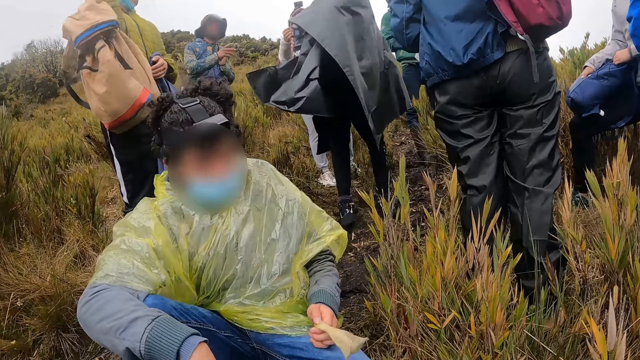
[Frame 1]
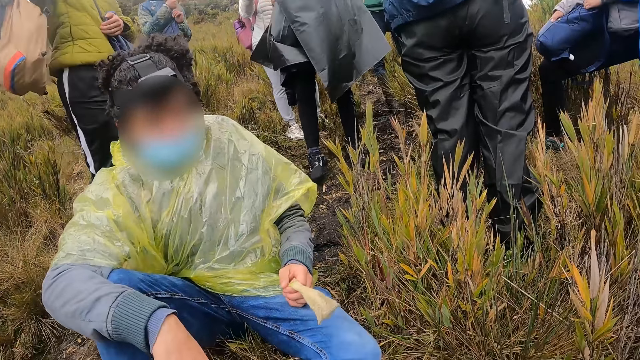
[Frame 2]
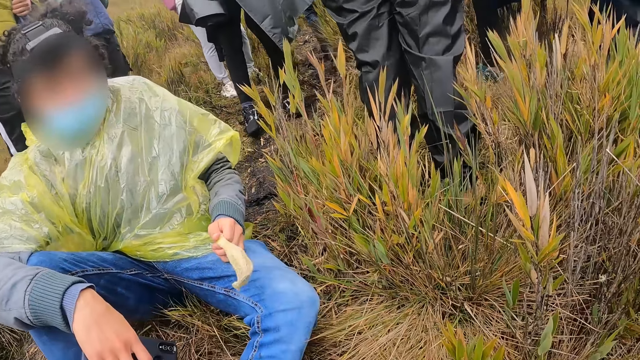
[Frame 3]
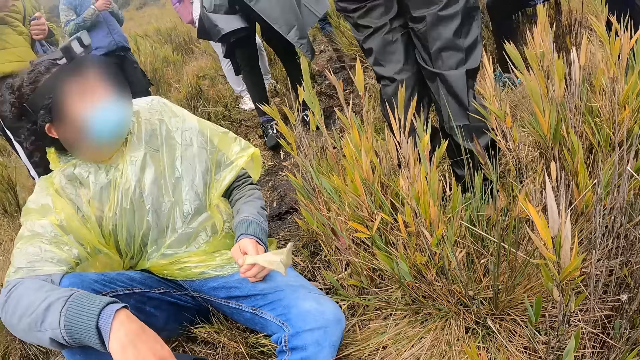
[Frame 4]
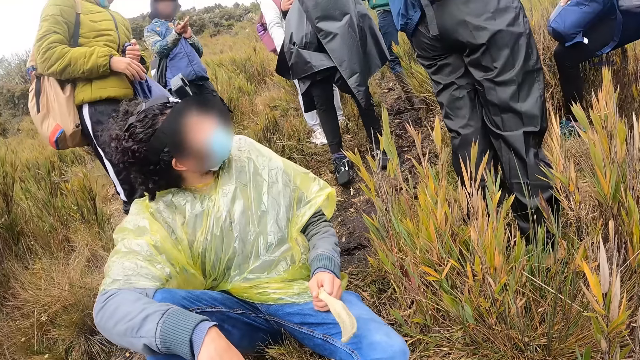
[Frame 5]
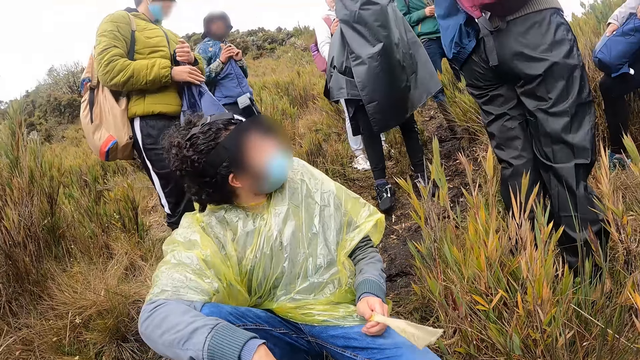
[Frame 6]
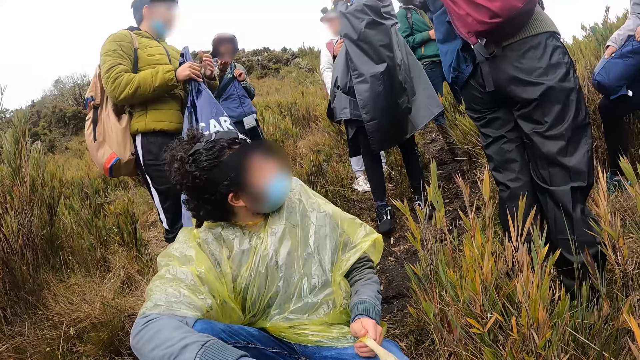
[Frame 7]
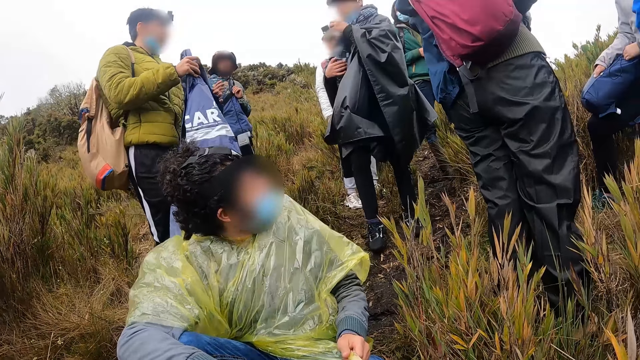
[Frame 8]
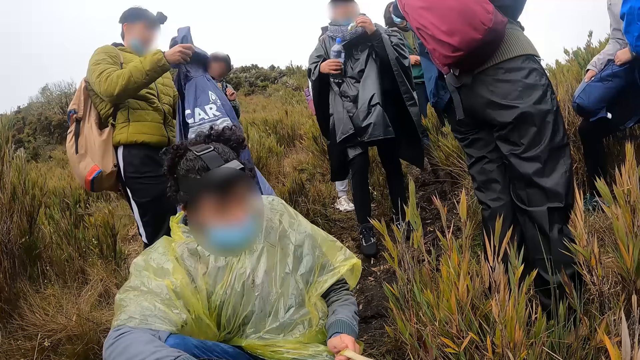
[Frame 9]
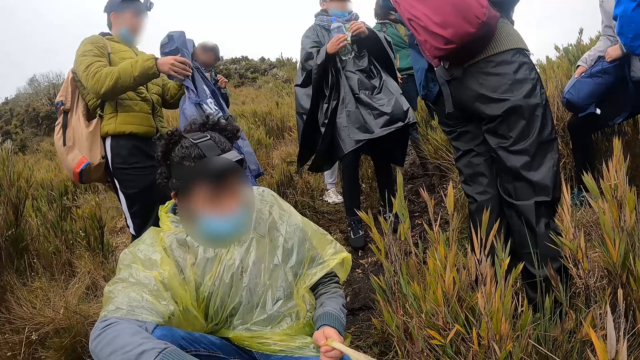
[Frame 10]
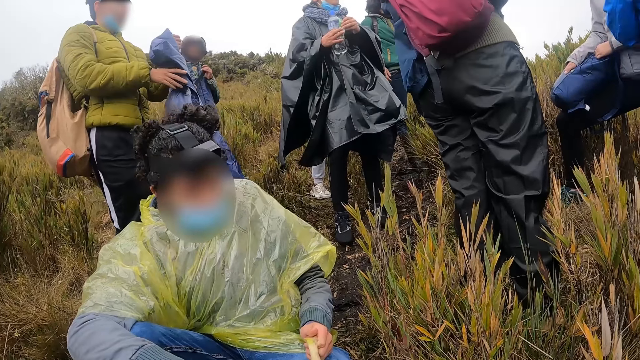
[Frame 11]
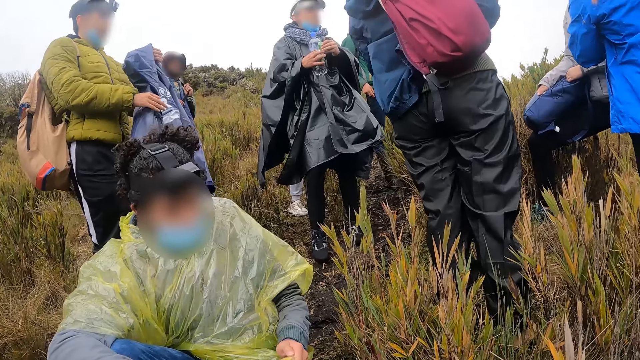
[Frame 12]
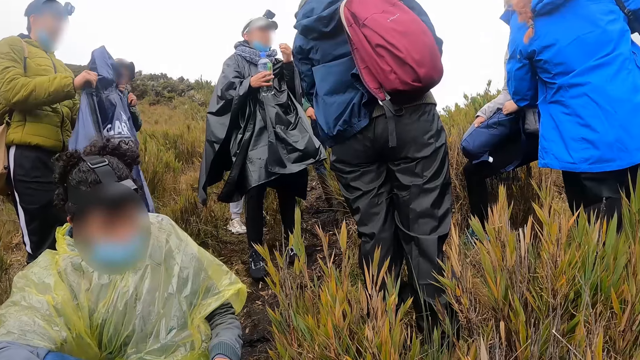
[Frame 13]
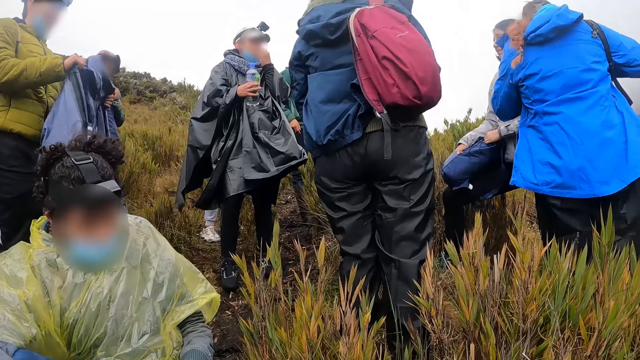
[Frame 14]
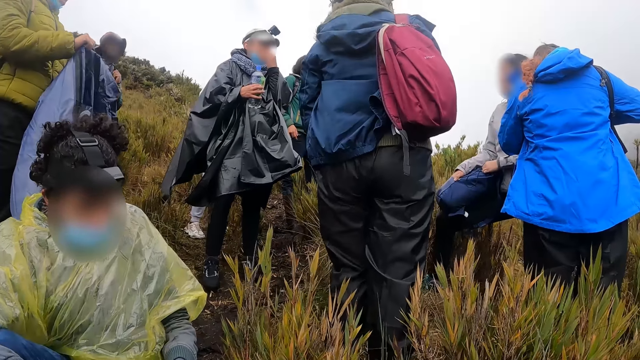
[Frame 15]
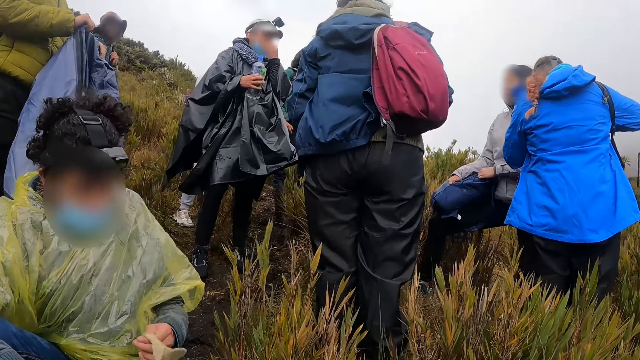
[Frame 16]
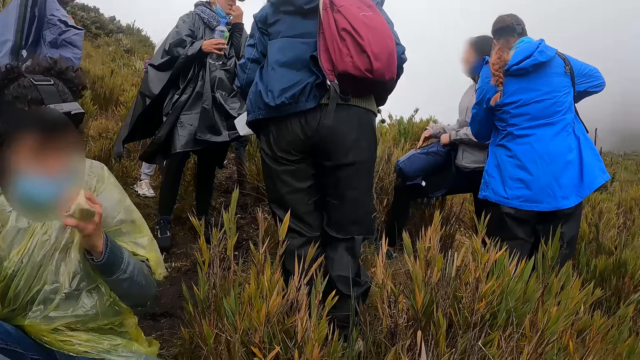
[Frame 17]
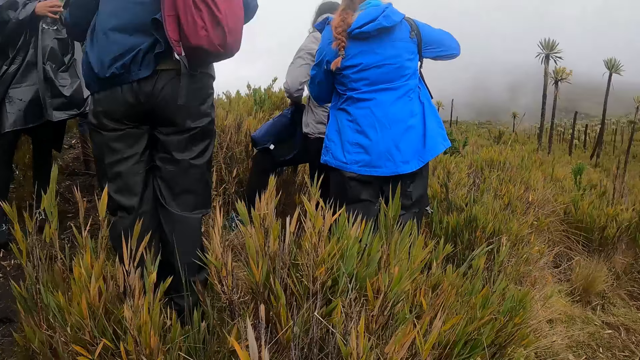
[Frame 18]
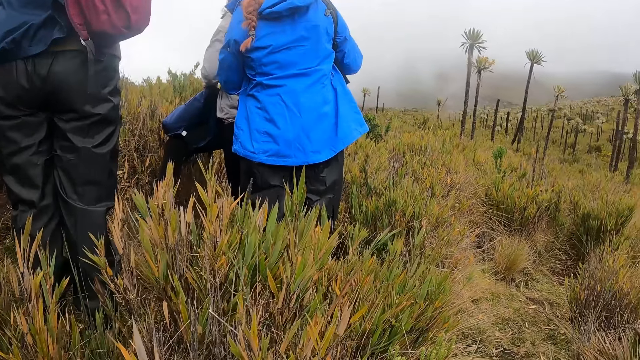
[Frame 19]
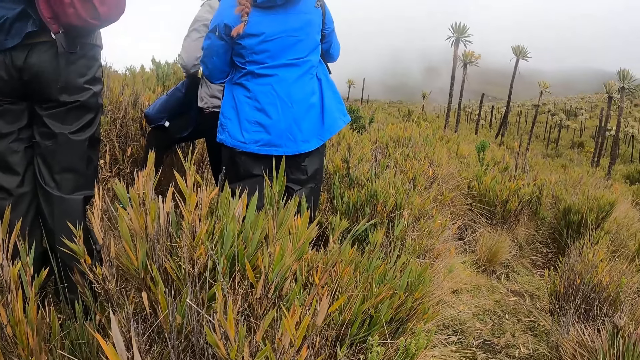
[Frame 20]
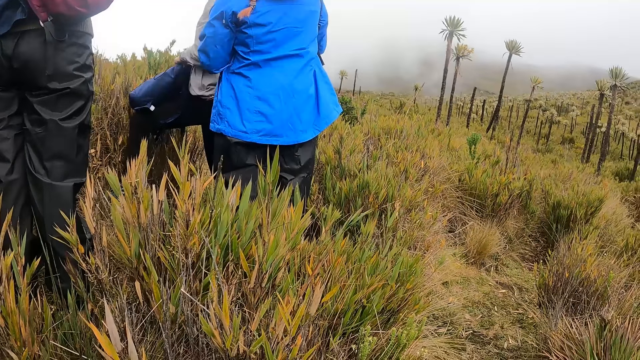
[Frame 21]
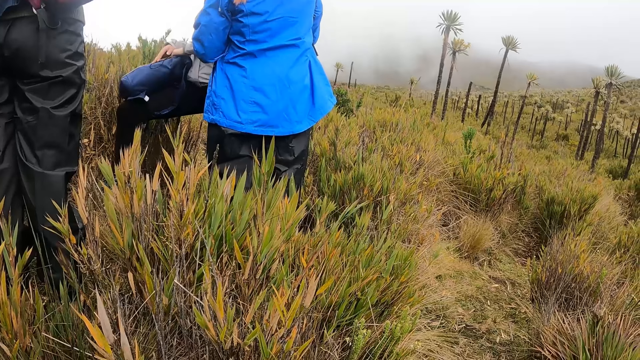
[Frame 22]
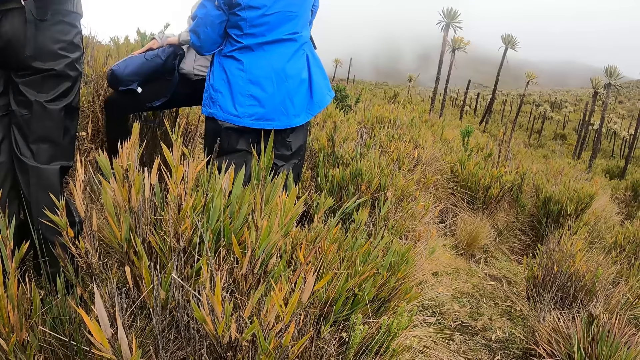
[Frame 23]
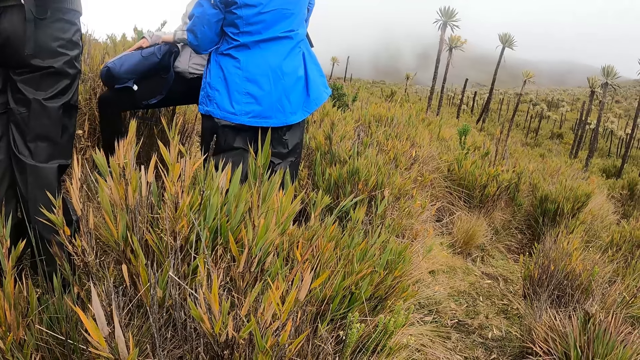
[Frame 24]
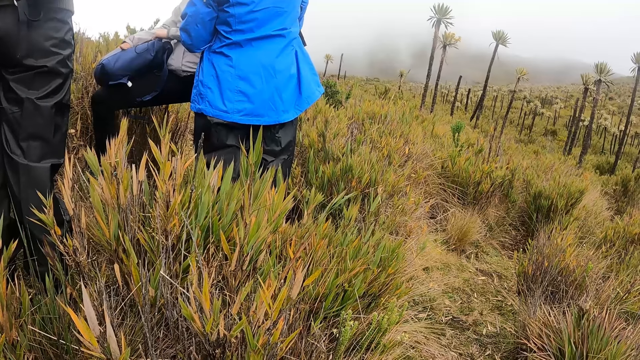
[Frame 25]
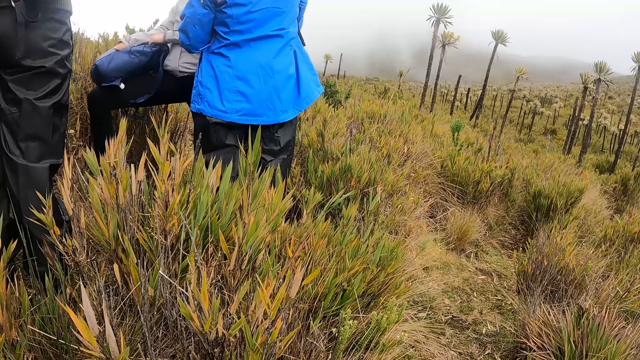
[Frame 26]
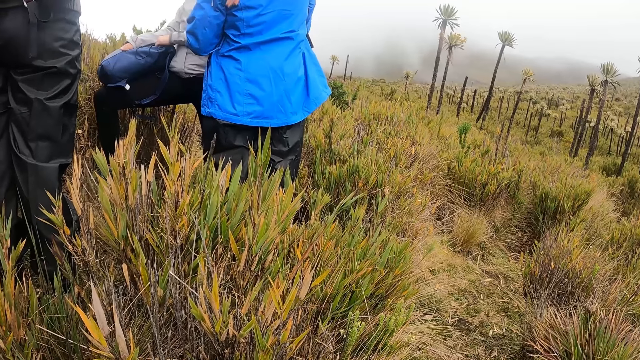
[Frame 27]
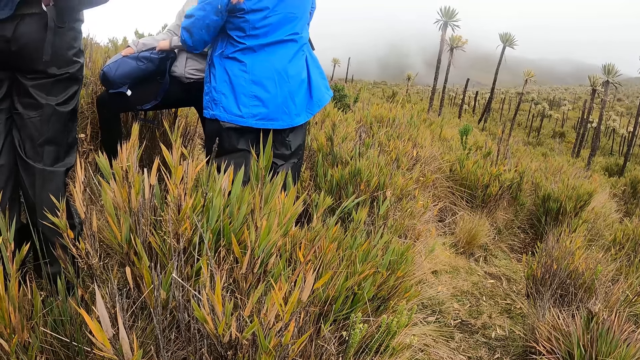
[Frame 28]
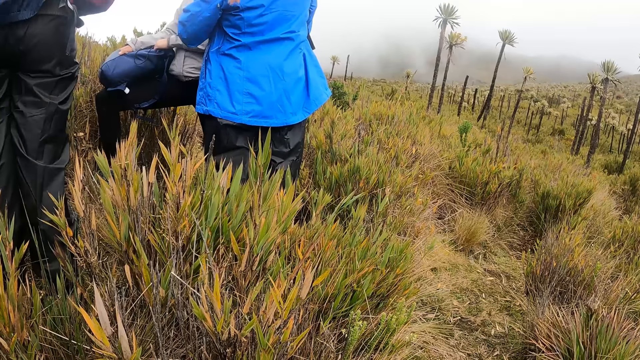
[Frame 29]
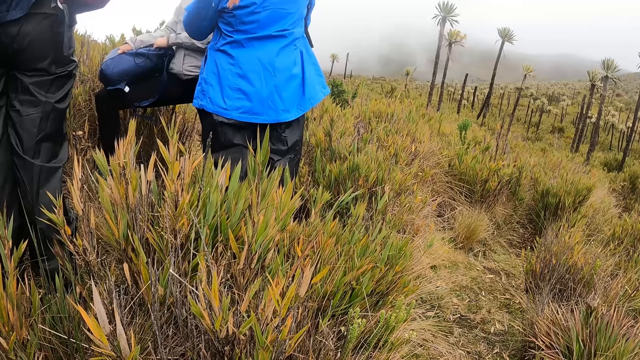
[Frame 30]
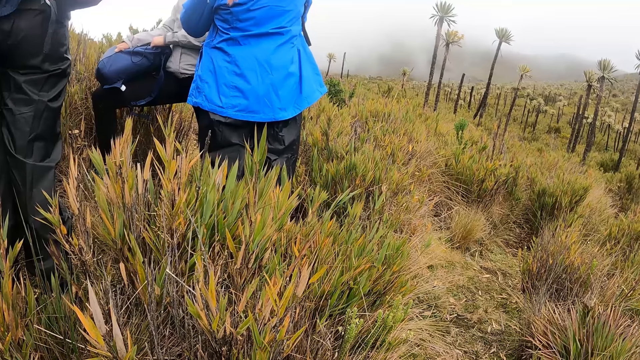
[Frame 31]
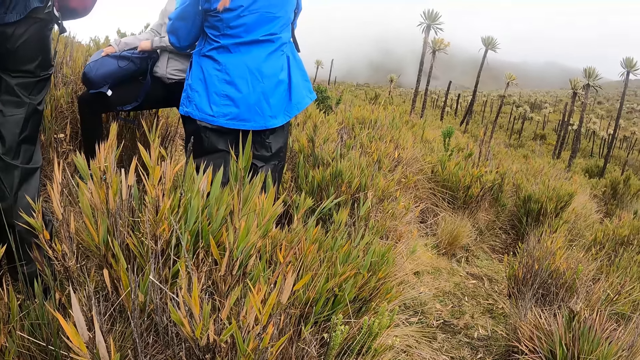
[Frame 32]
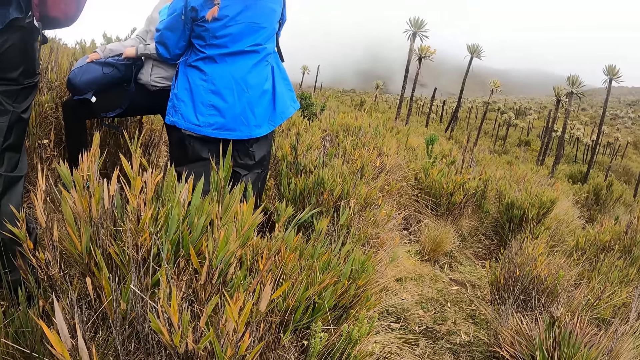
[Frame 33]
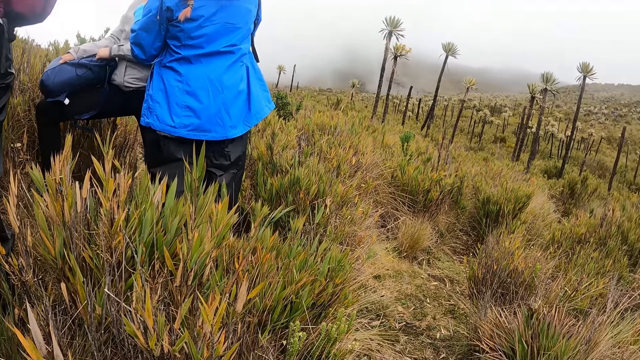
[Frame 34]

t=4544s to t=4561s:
The man touches his face with his right hand. The woman touches the bag on her left hand with her right hand and slides her right hand into a small compartment of the bag.

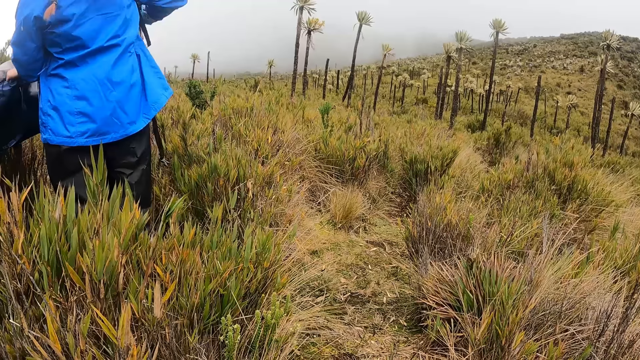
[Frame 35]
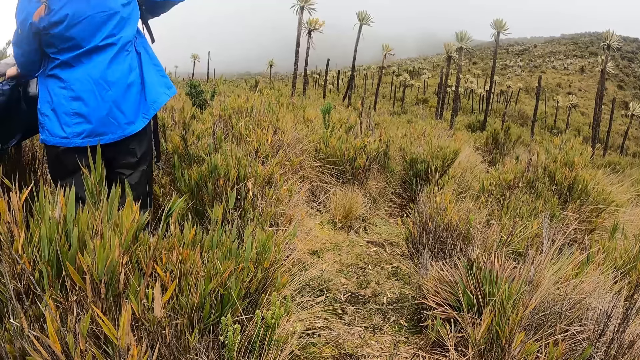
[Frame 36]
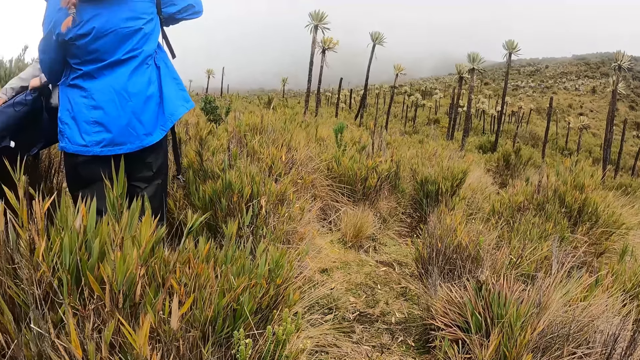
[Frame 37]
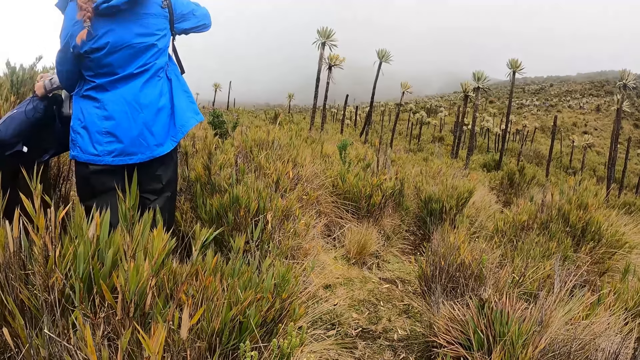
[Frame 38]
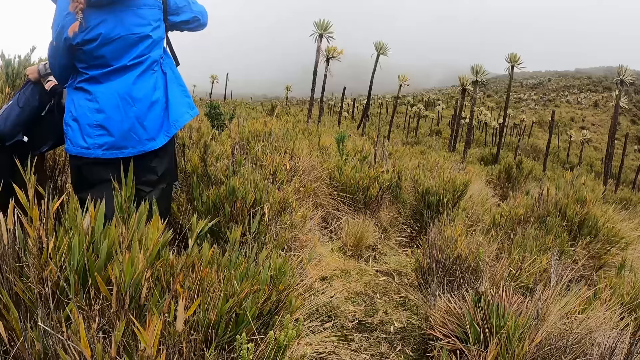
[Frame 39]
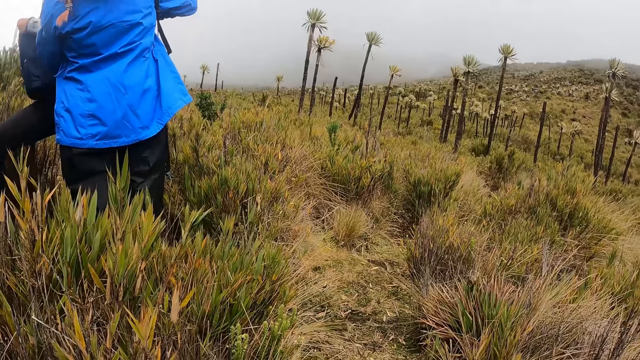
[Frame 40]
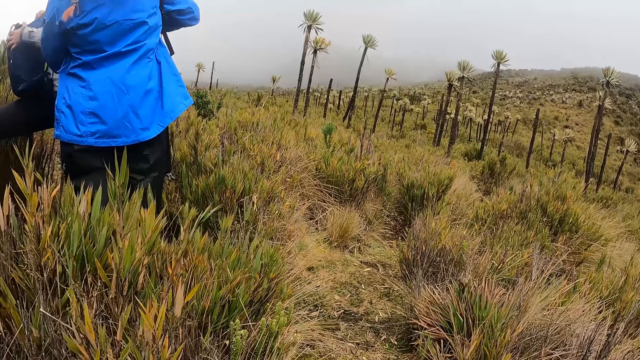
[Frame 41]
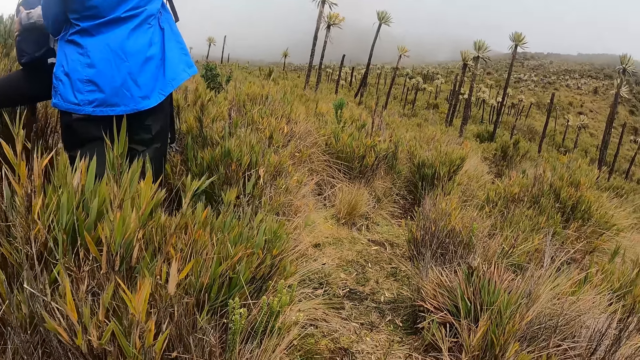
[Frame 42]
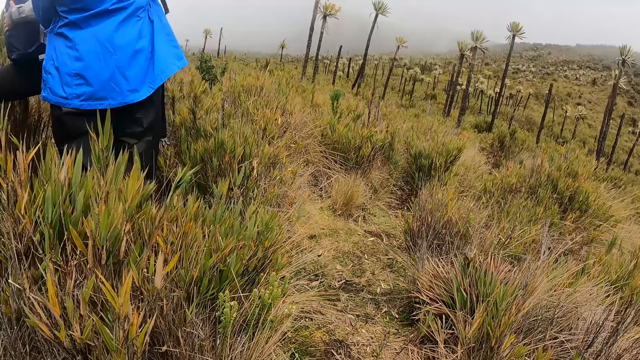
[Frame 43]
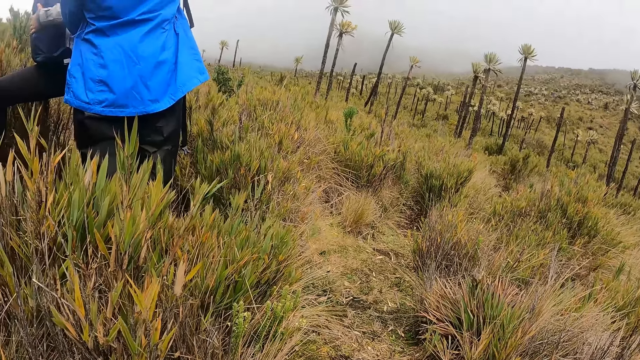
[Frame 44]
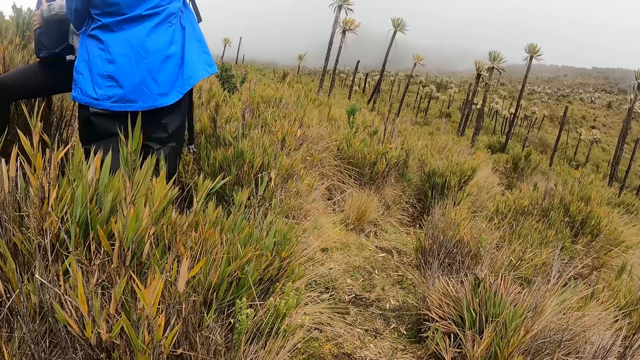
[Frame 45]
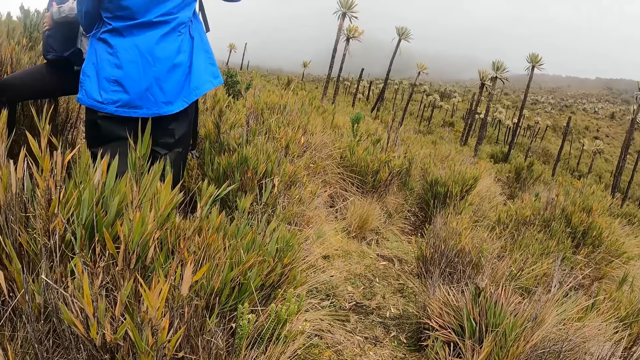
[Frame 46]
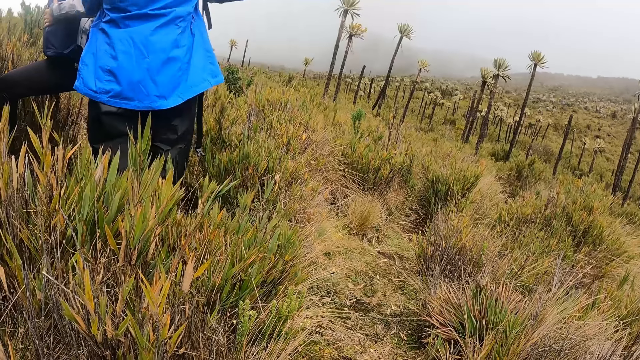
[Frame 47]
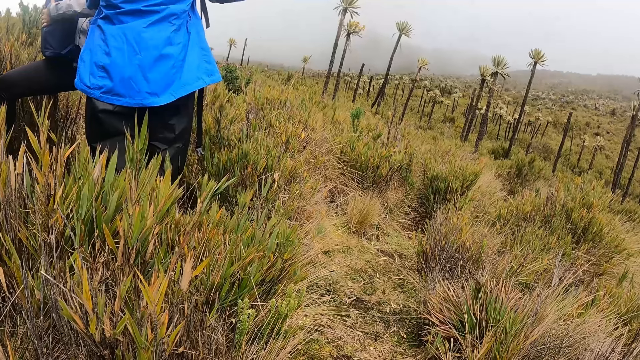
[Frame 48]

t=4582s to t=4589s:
The woman pulls her hand up with both hands.
